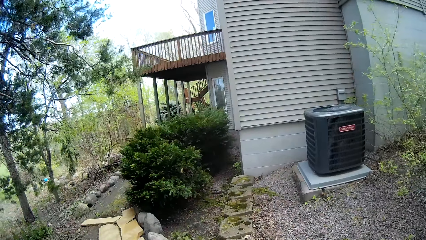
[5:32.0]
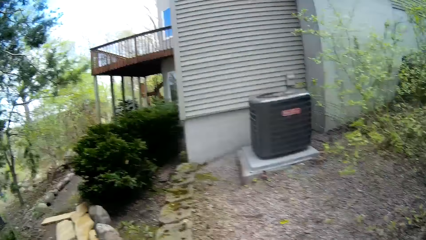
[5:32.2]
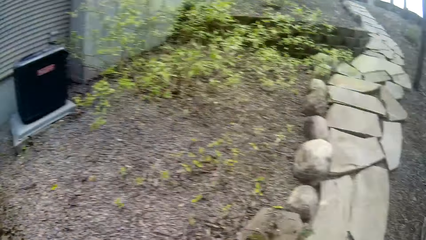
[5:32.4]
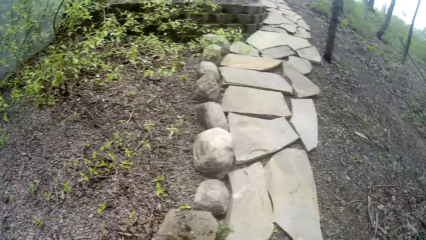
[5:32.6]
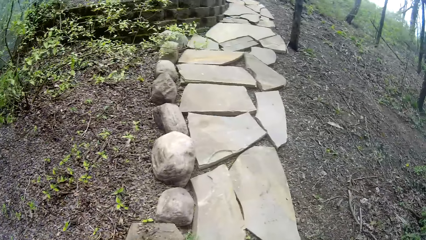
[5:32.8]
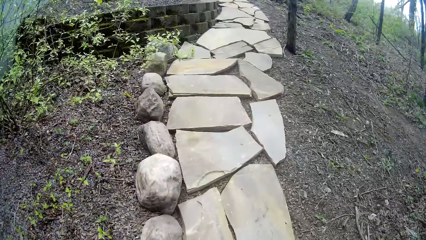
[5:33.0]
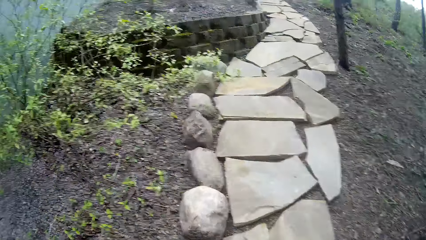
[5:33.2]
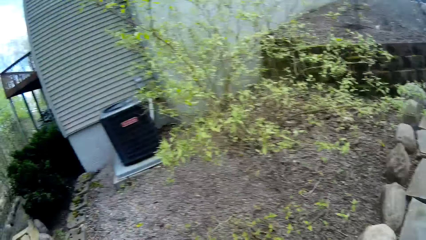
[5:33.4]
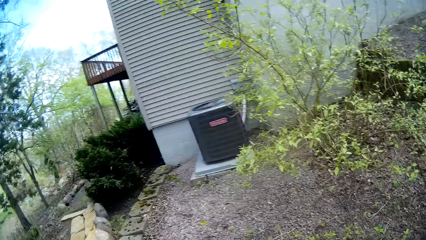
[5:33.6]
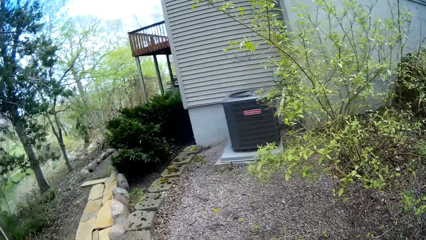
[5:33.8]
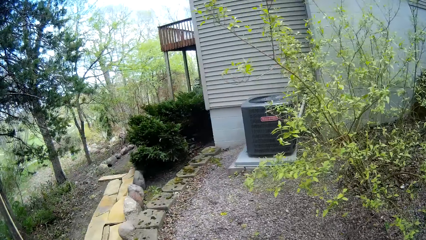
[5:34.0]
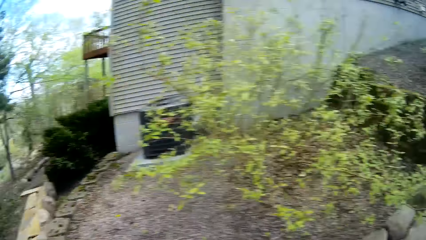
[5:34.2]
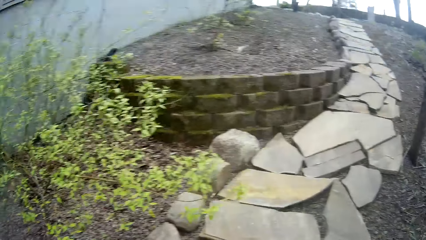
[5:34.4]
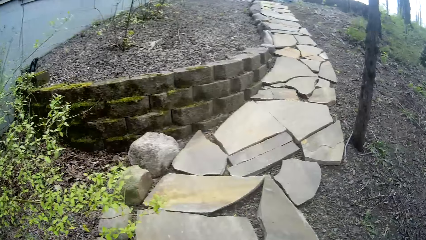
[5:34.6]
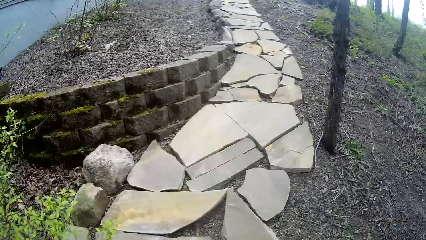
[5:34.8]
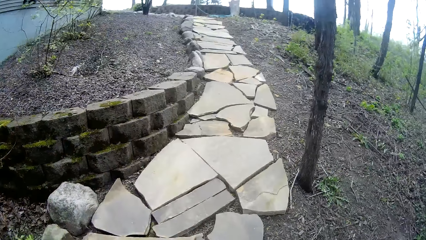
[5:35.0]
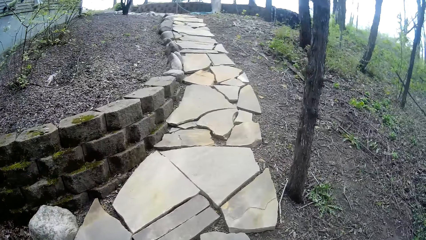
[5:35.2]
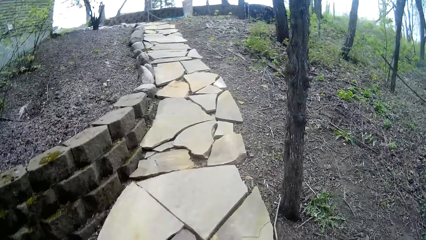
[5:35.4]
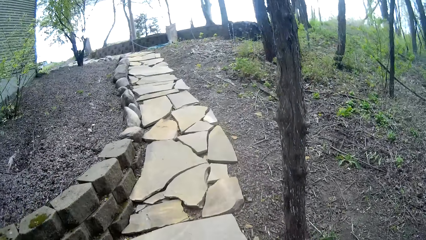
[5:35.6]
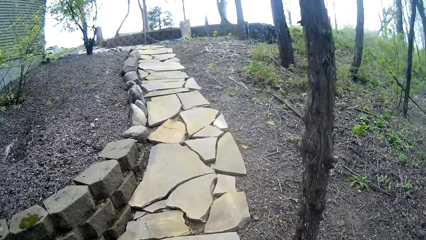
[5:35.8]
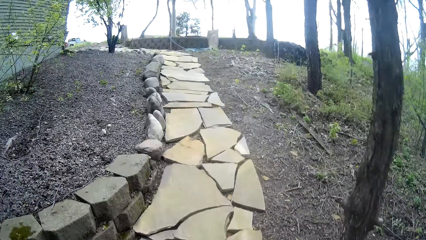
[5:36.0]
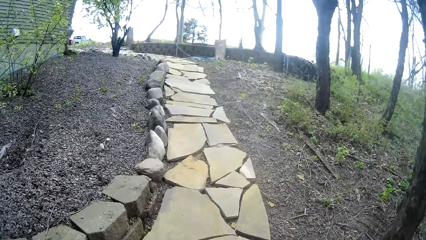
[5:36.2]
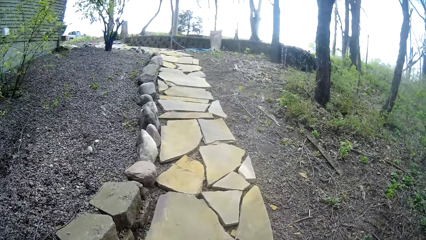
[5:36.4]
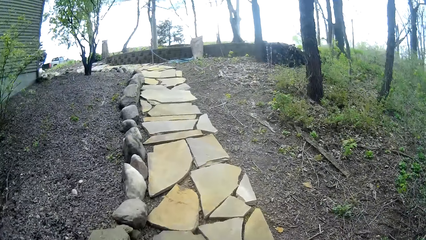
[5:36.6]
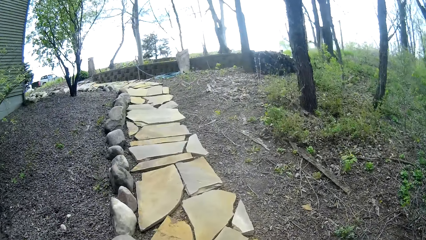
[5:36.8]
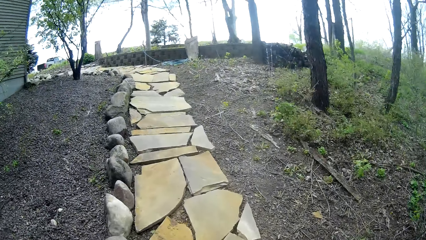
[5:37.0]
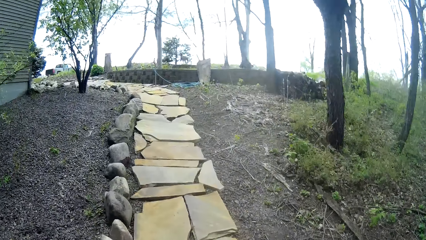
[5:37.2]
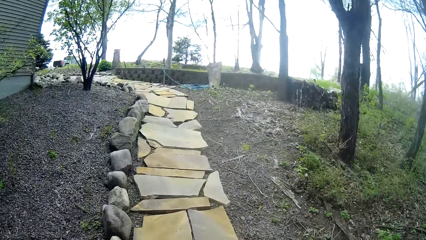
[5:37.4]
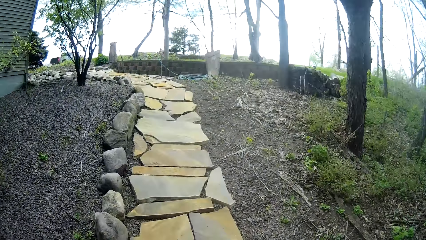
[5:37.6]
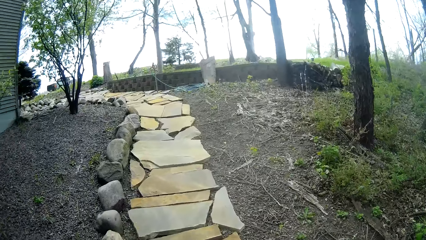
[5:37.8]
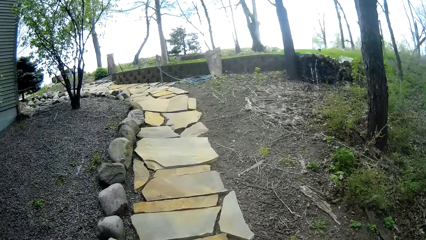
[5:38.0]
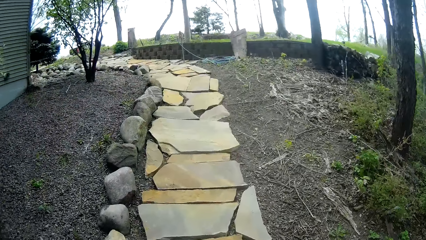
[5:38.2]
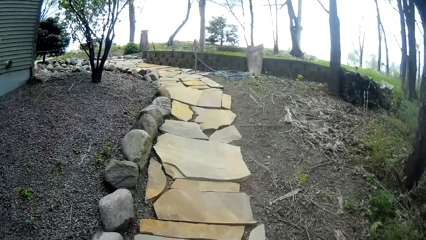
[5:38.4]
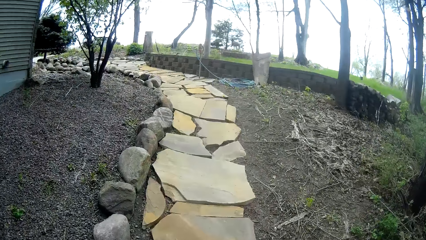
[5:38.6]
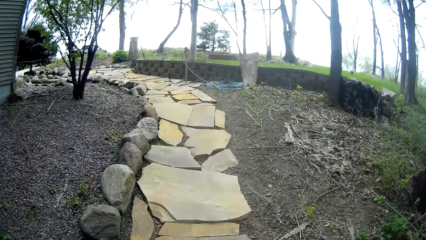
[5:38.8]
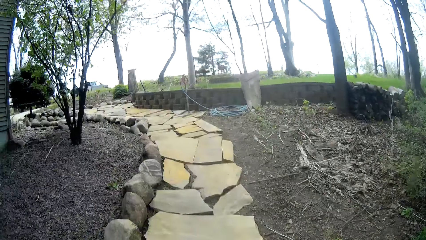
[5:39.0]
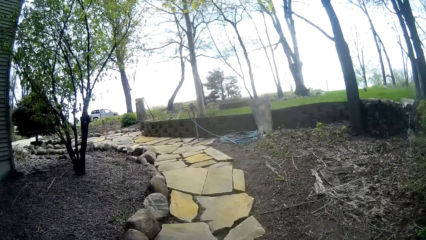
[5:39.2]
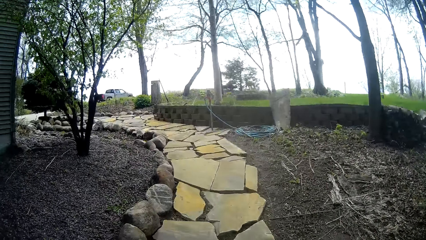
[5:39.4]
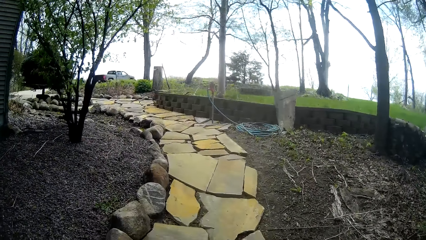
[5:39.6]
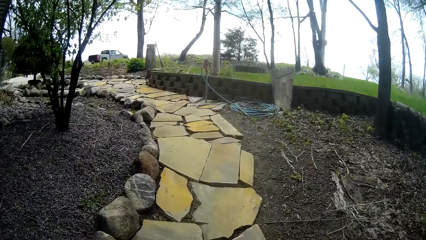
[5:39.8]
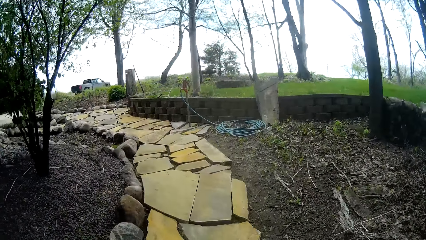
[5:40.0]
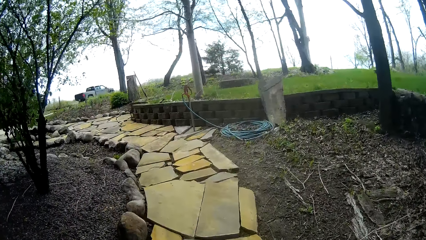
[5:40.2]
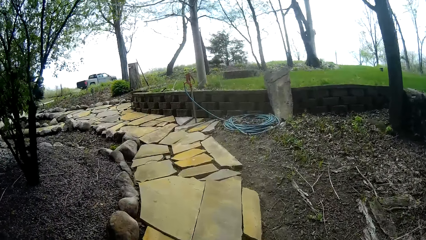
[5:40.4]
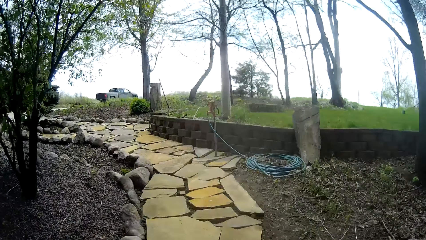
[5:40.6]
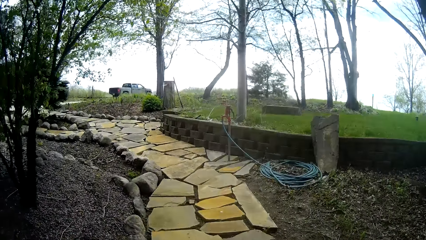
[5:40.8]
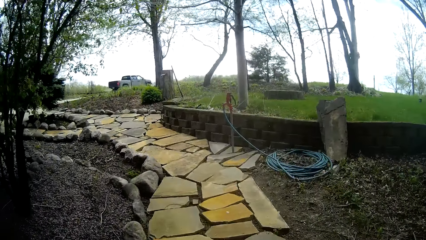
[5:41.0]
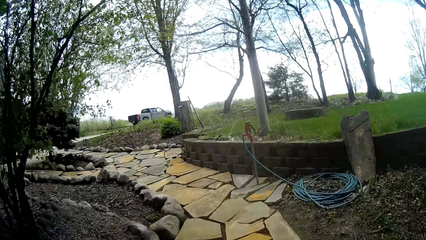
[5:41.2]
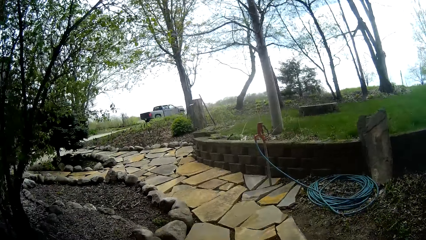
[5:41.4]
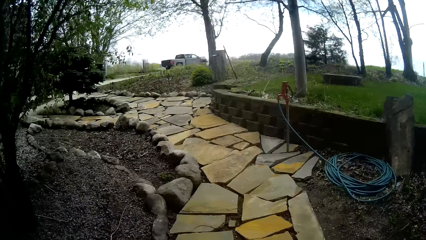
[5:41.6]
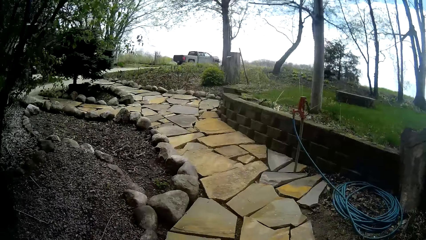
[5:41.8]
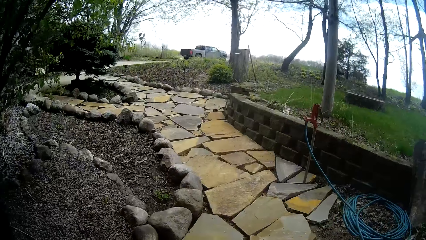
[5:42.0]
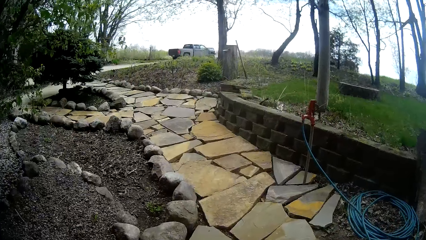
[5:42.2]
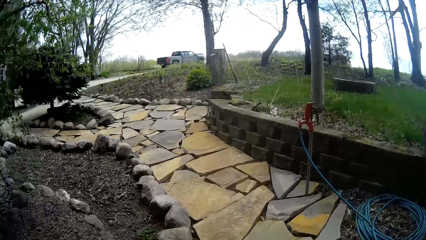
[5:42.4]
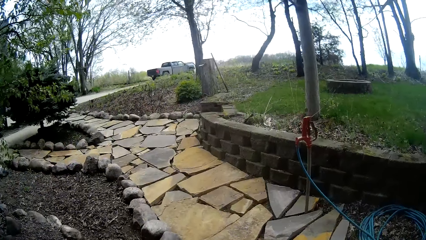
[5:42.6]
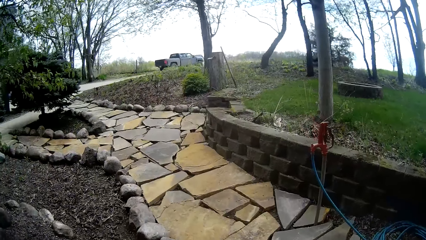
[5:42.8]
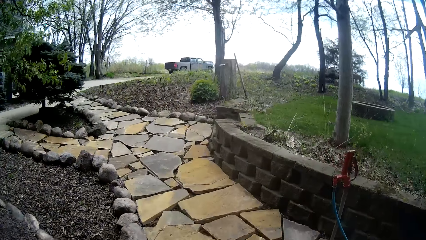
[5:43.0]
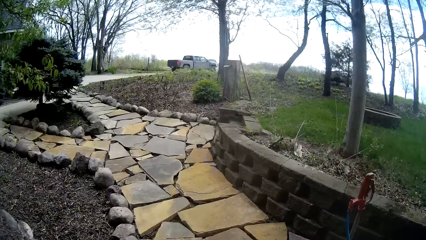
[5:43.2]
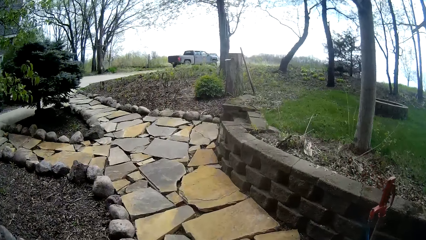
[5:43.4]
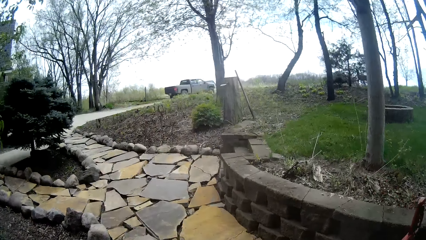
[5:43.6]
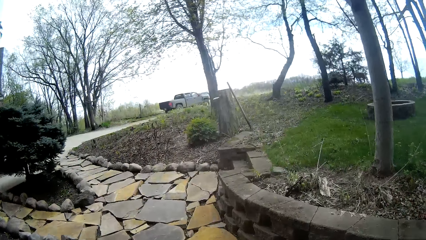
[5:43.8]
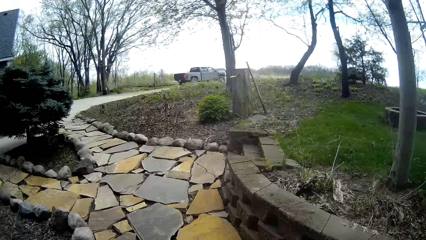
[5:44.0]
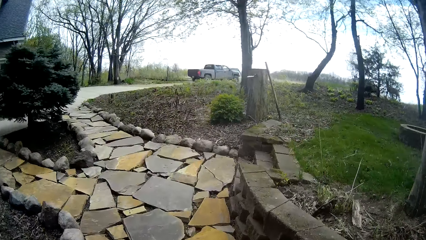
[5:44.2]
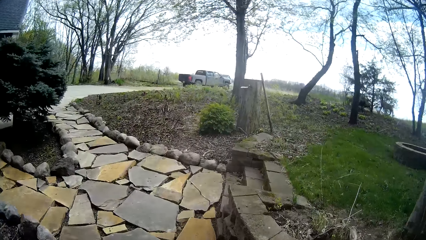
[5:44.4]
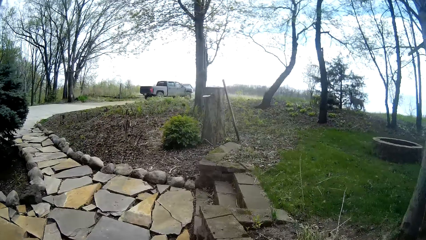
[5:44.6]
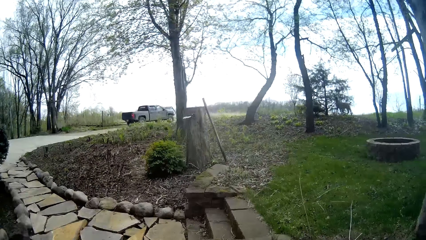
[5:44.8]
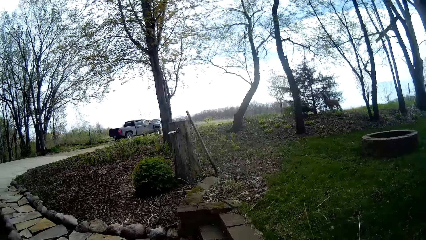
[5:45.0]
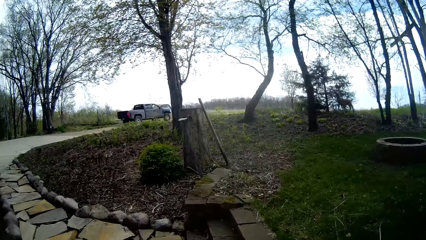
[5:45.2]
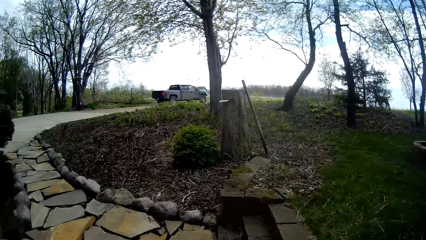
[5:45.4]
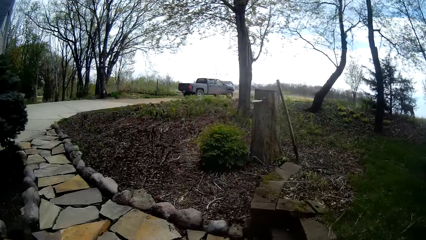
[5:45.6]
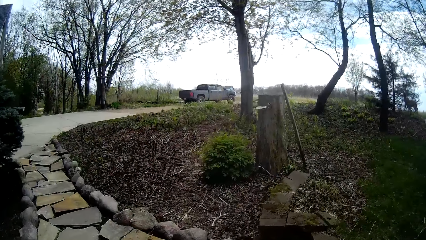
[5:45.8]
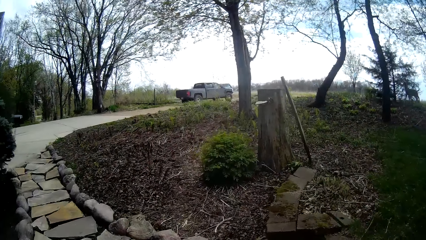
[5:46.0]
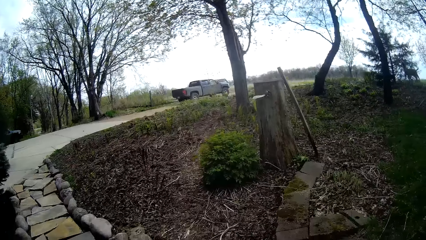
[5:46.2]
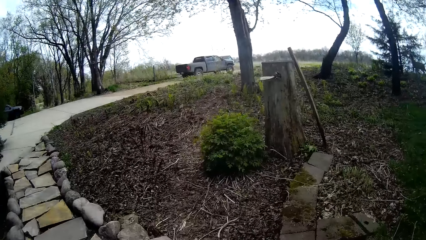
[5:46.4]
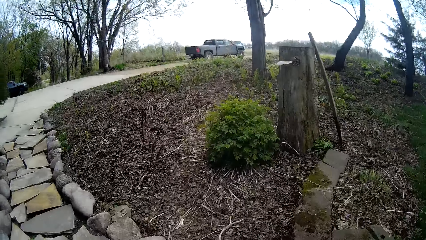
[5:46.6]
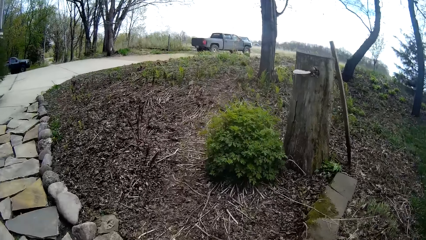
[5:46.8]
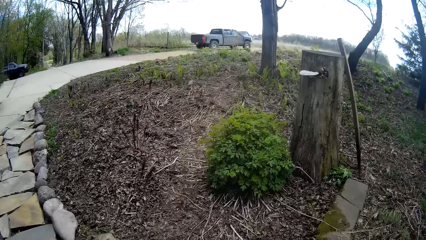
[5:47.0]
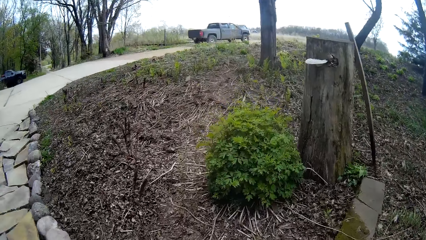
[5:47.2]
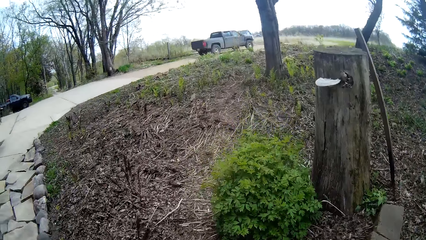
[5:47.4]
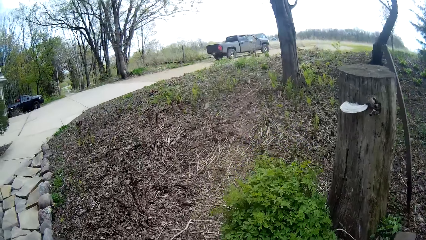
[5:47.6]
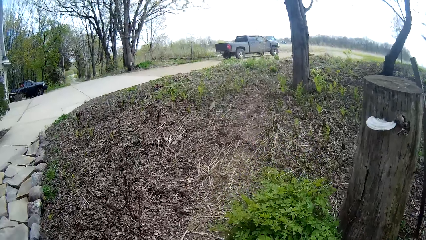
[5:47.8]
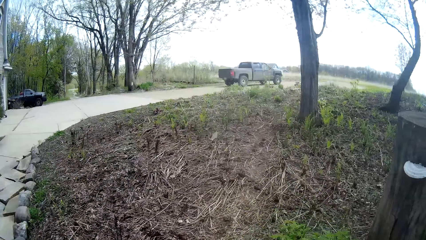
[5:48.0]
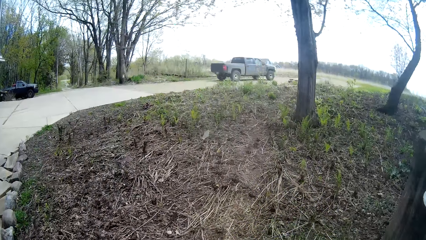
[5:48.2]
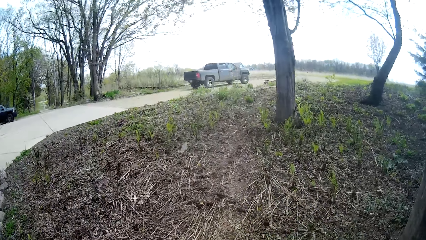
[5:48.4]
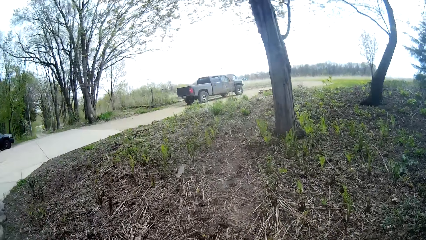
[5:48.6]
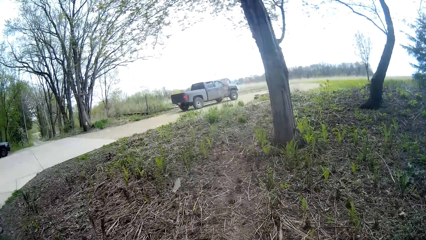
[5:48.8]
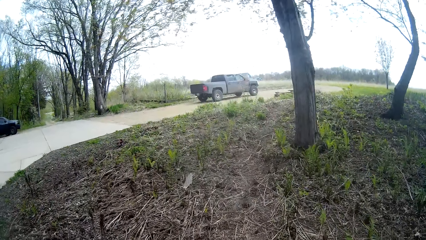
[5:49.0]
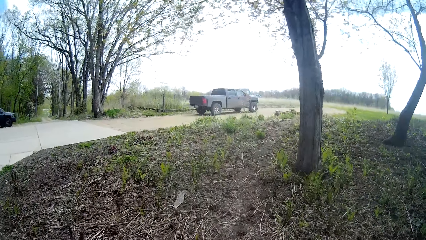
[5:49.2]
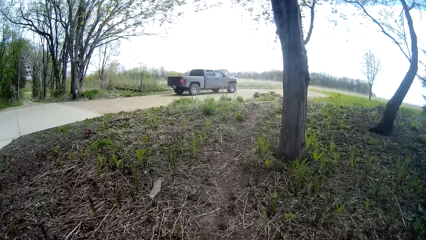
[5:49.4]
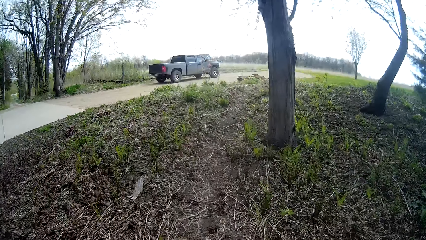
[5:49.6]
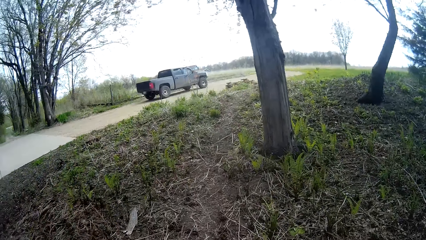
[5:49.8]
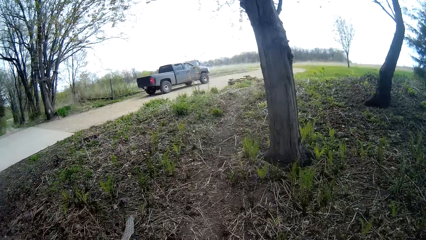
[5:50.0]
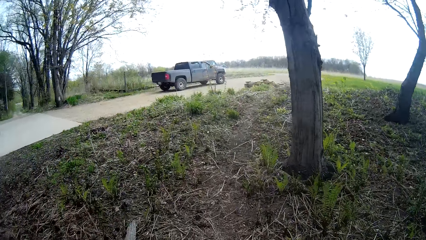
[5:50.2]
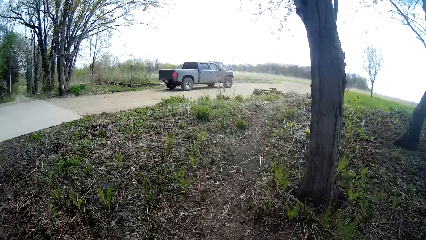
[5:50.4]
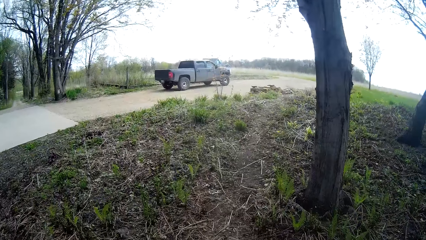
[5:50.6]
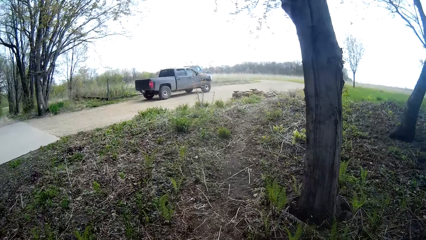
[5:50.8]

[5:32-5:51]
The camera wearer turns around the area. They walk on the footpath made of cobblestone. They walk on a bush path.
